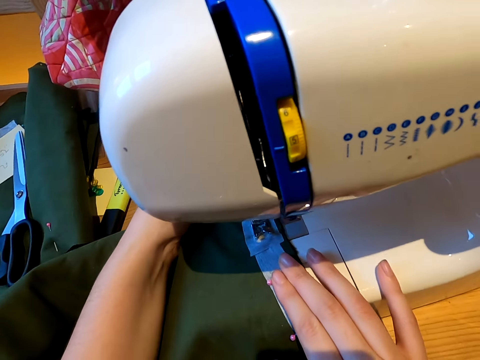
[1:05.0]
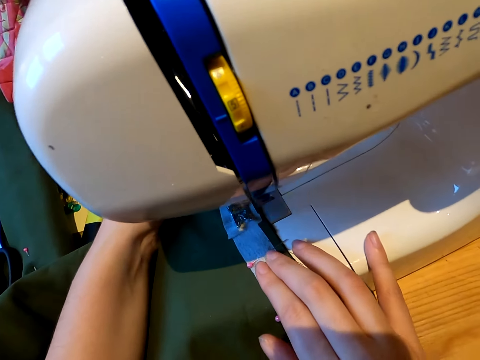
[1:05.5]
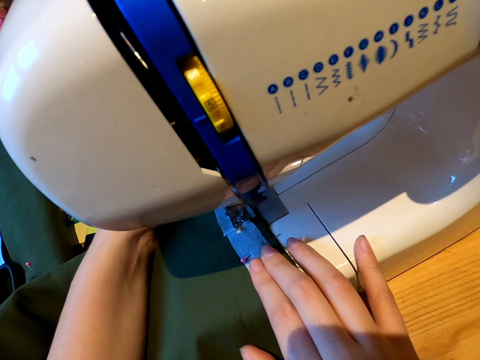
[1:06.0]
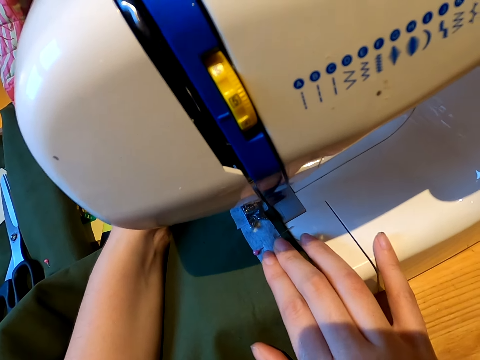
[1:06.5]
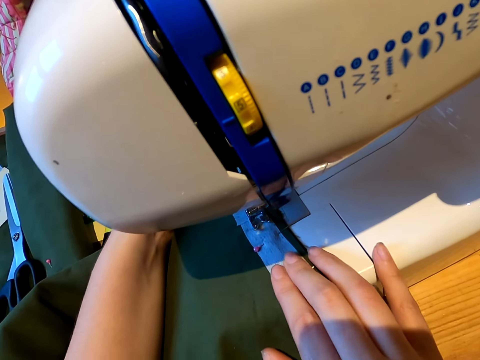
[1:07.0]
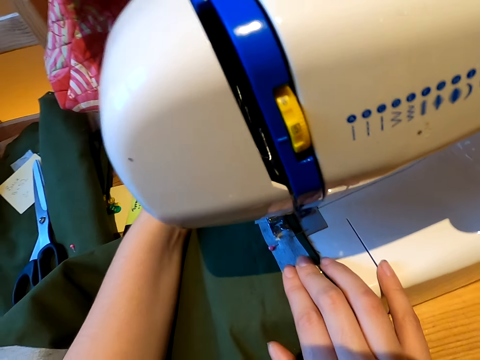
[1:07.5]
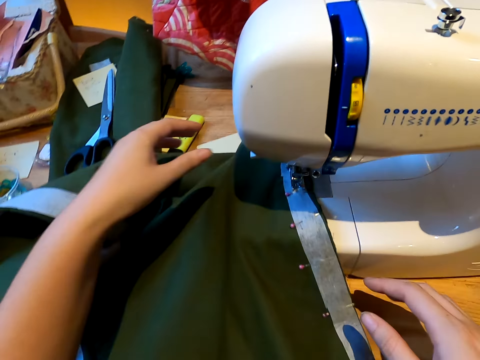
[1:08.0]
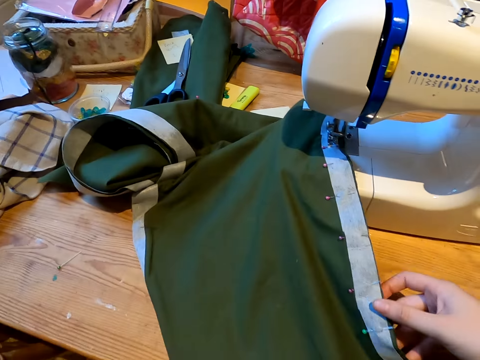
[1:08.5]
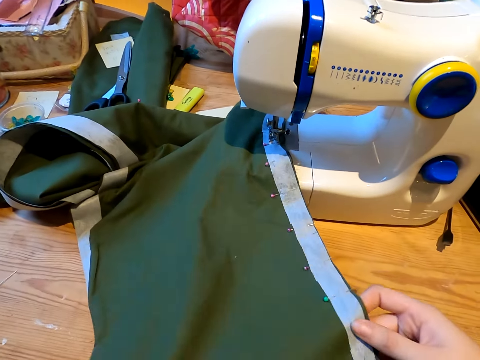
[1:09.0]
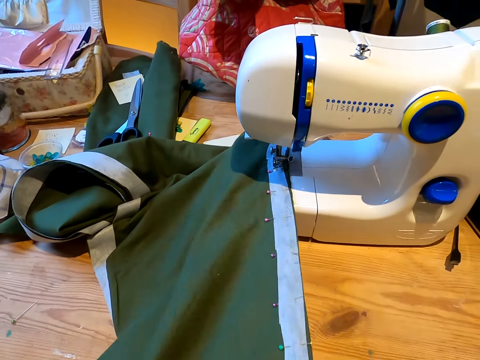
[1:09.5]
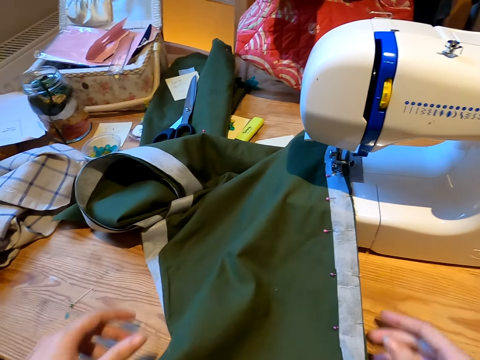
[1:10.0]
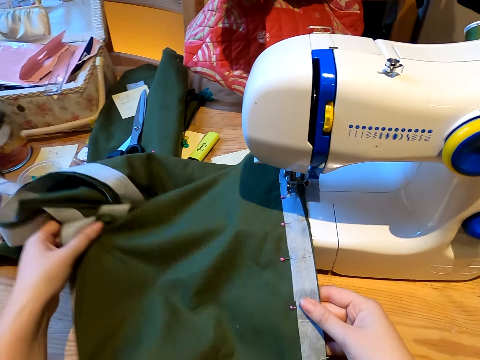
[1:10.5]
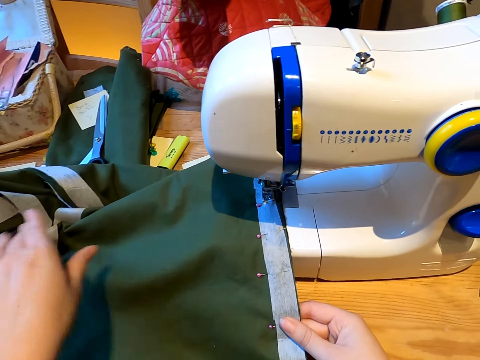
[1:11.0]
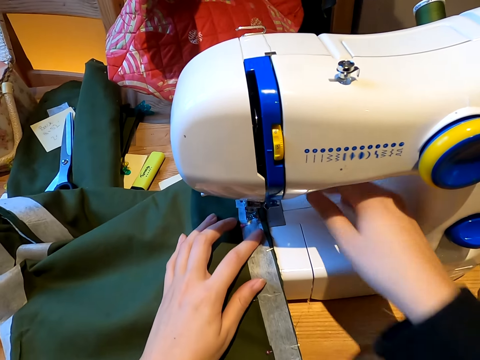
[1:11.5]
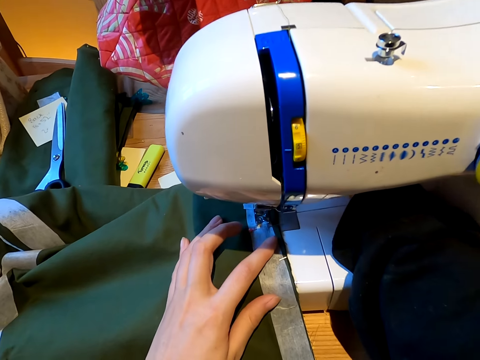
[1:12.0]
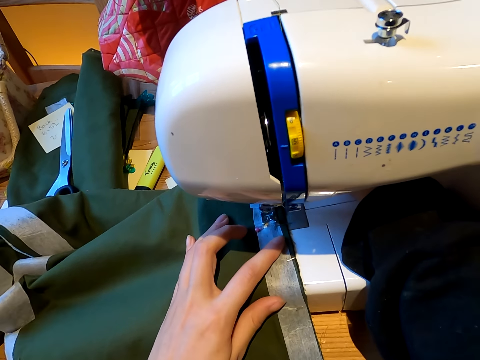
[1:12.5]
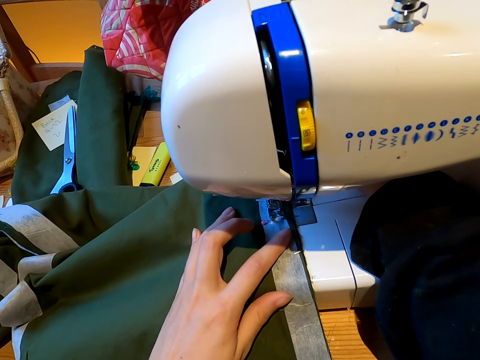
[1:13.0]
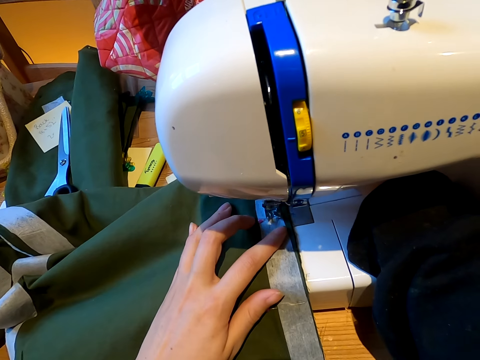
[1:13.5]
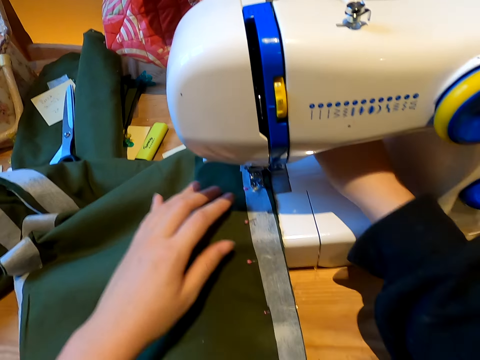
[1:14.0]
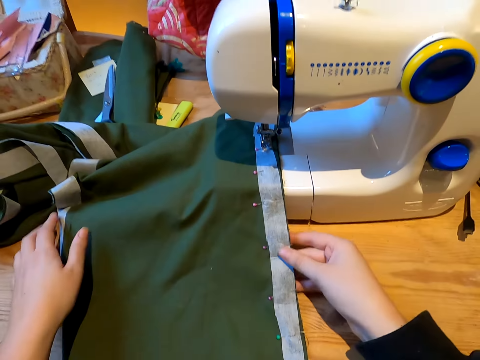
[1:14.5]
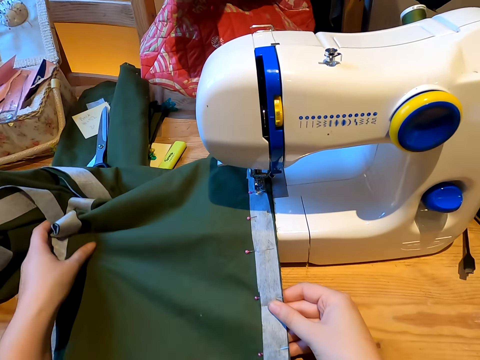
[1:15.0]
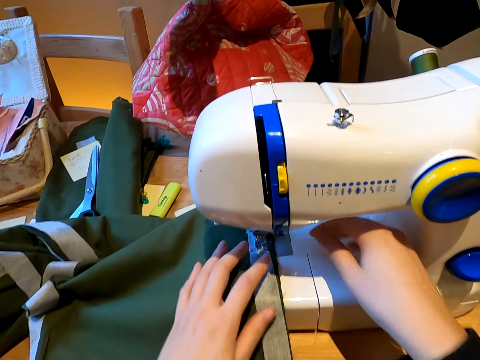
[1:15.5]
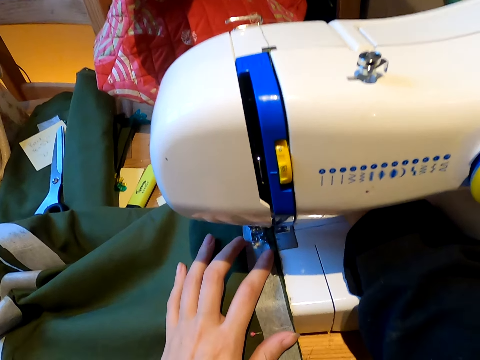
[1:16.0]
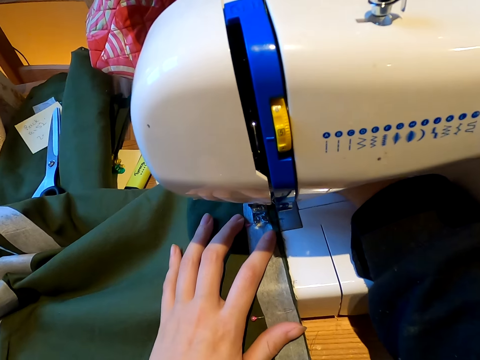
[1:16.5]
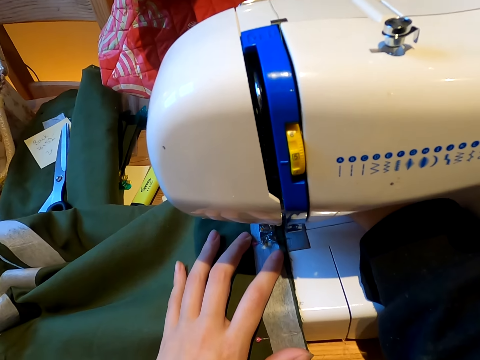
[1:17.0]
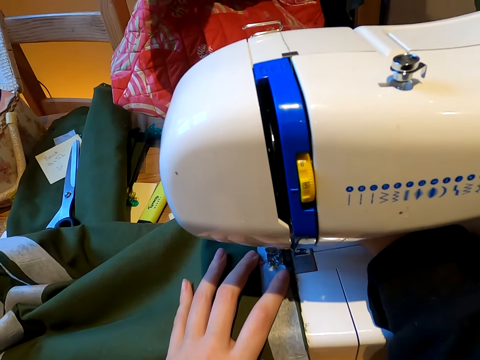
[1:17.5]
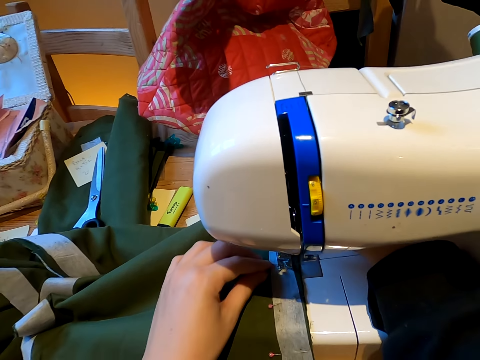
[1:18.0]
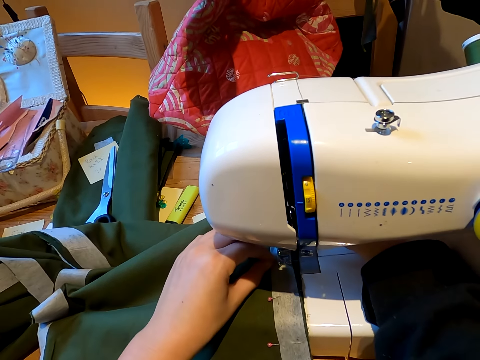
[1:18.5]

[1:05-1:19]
The camera wearer holds a piece of cloth. They sew the cloth with the sewing machine. They hold the piece of cloth. They stretch the cloth. They sew the cloth with the sewing machine. They hold the piece of cloth. They stretch the cloth. They sew the cloth with the sewing machine.

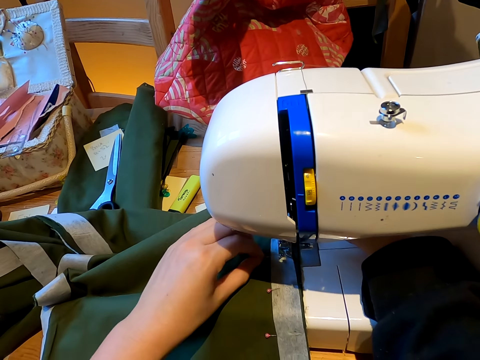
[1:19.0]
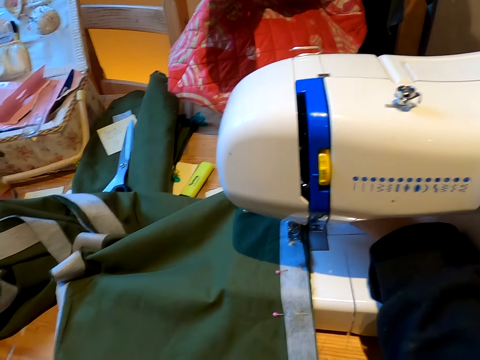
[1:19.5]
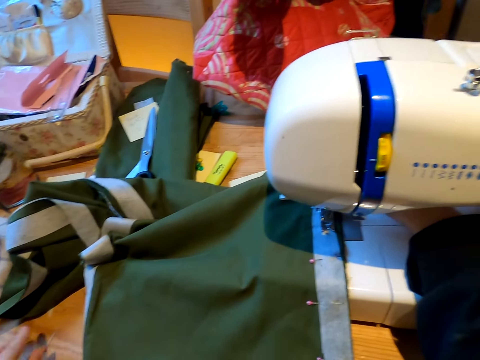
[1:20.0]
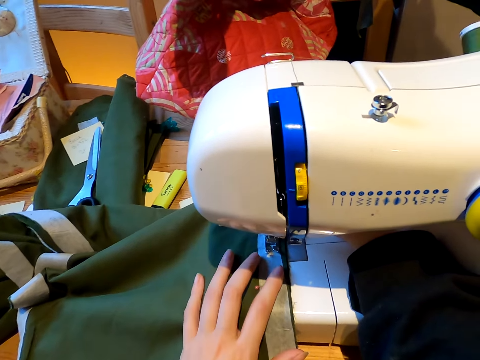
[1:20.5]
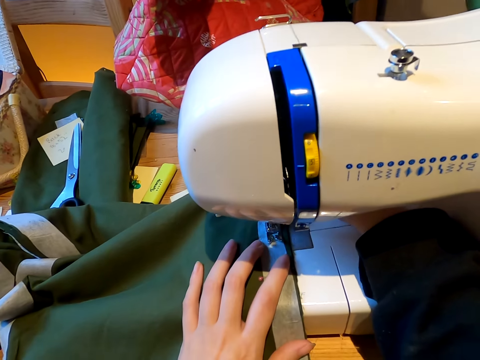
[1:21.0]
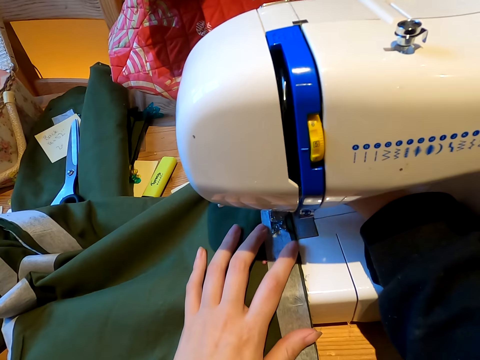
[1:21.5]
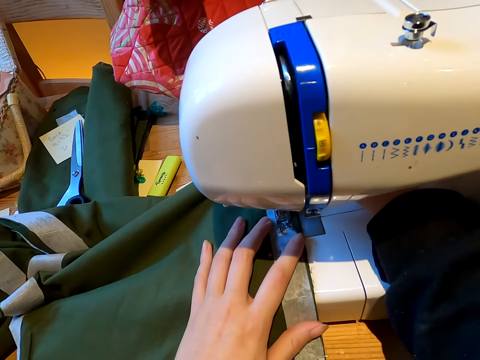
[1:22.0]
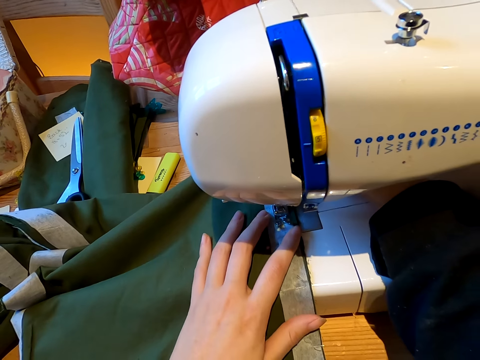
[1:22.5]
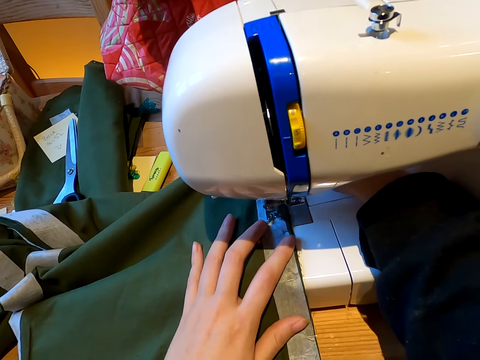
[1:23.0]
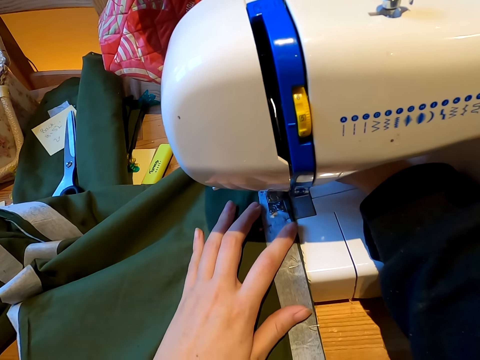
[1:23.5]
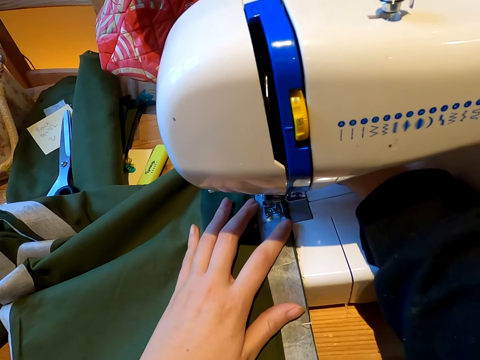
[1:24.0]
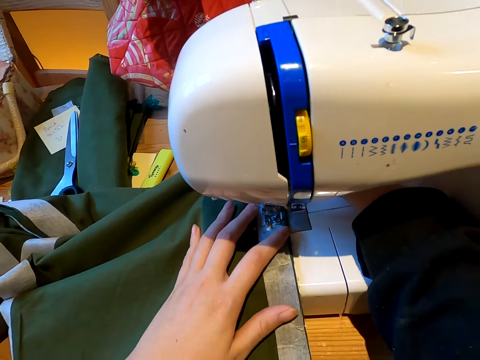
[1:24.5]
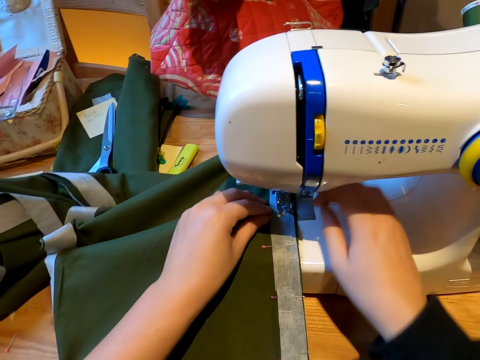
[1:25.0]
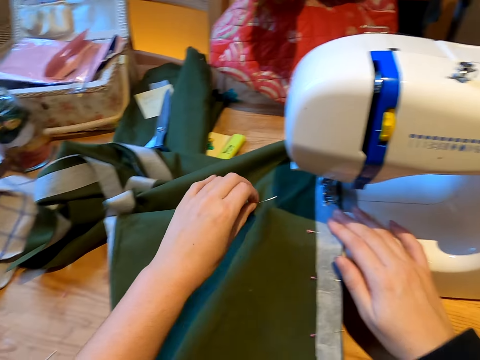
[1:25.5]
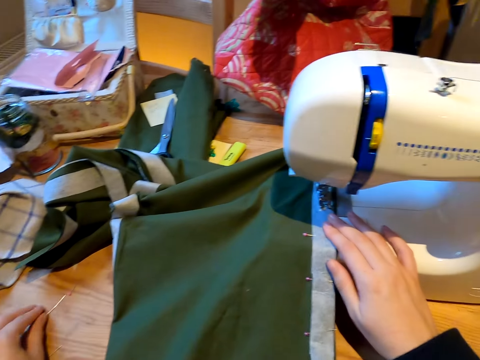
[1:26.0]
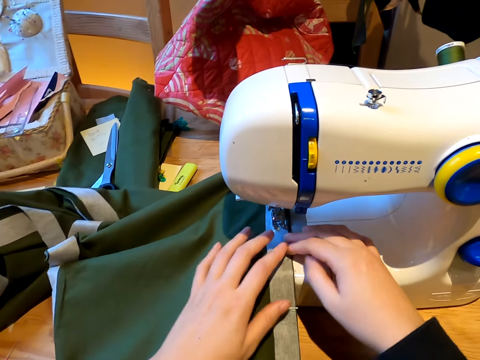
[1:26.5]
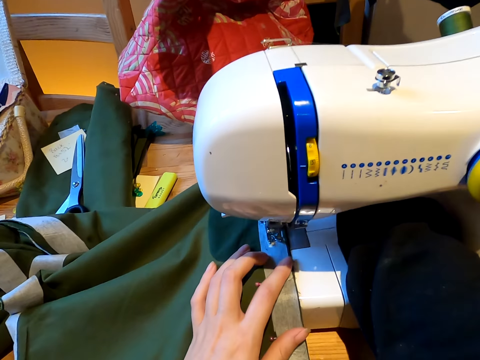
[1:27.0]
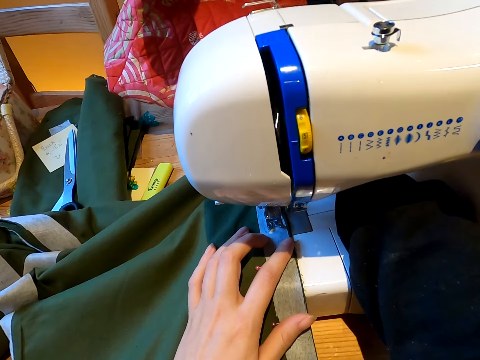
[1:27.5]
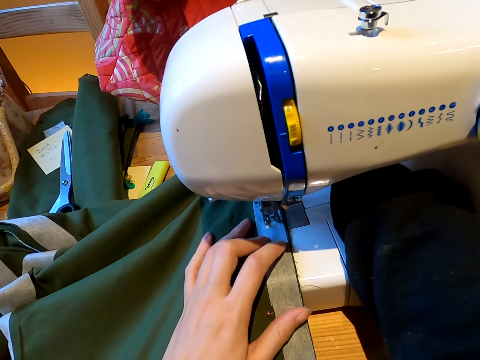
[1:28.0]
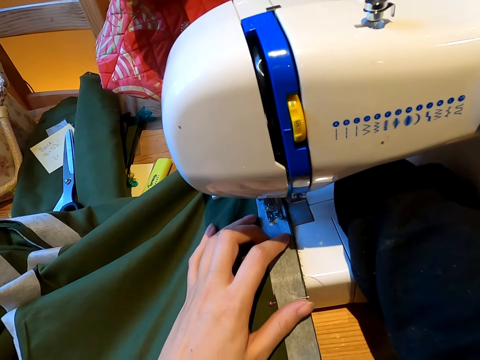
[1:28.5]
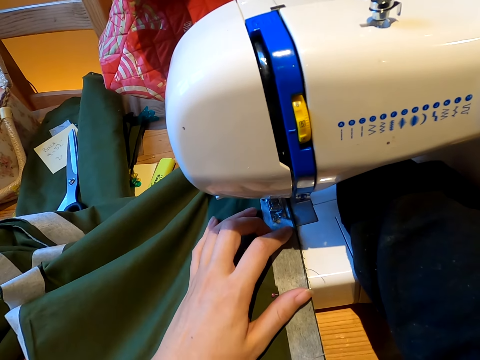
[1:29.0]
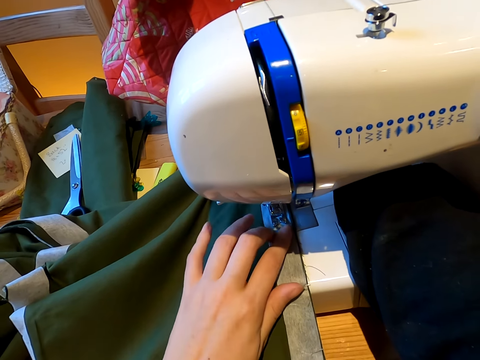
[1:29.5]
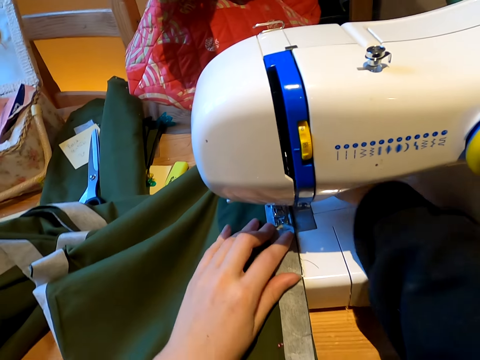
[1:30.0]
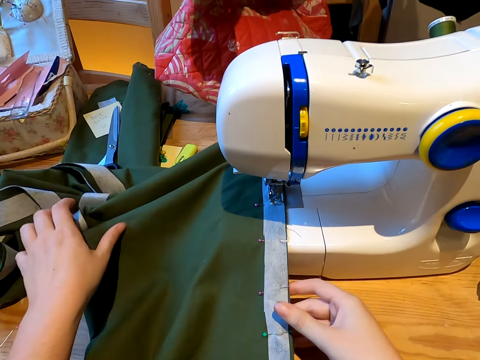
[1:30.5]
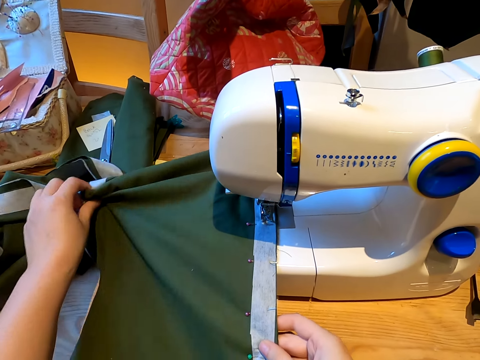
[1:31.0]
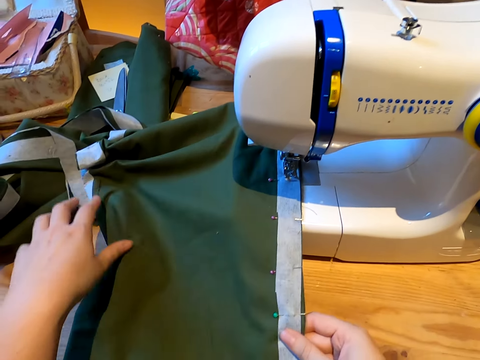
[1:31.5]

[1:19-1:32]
The camera wearer removes the office pin from the cloth. They sew the cloth with the sewing machine. They remove the office pin from the cloth. They sew the cloth with the sewing machine. They hold a piece of cloth. They stretch the cloth.
